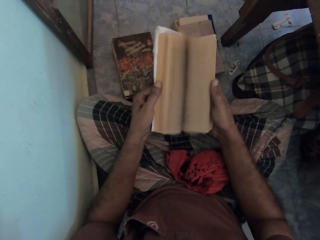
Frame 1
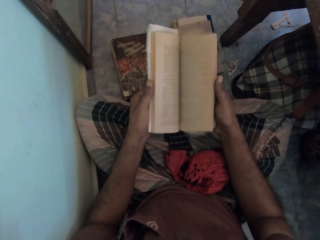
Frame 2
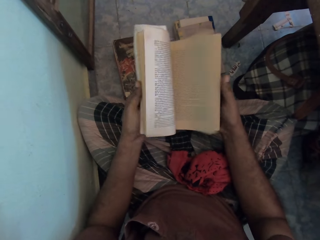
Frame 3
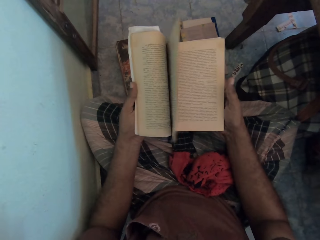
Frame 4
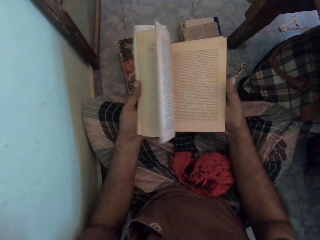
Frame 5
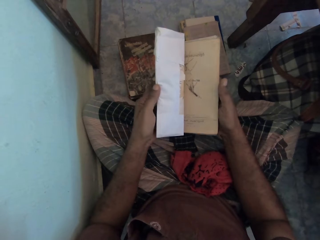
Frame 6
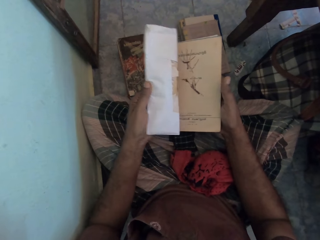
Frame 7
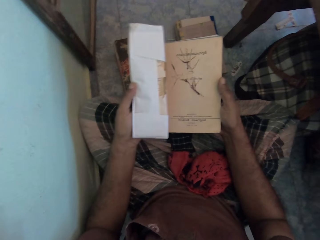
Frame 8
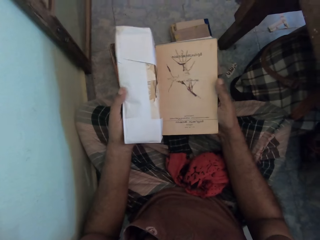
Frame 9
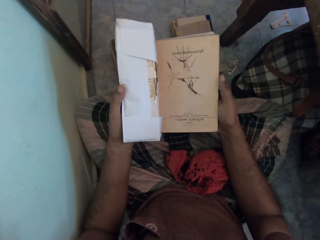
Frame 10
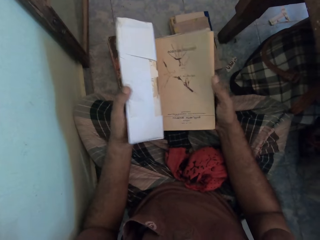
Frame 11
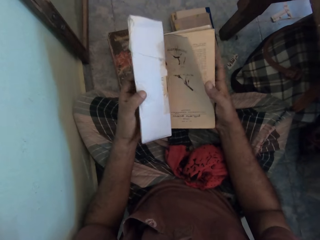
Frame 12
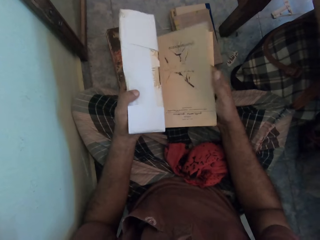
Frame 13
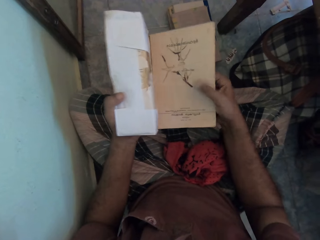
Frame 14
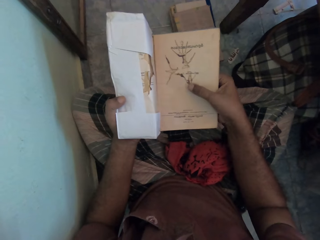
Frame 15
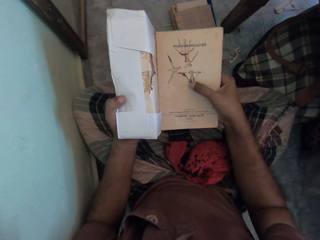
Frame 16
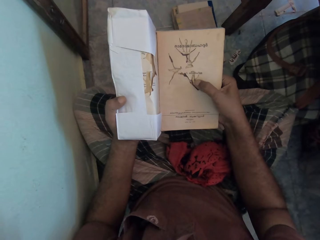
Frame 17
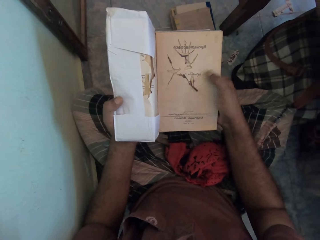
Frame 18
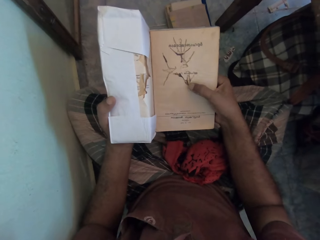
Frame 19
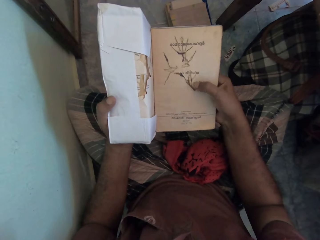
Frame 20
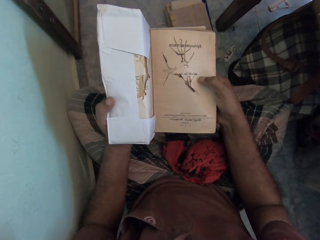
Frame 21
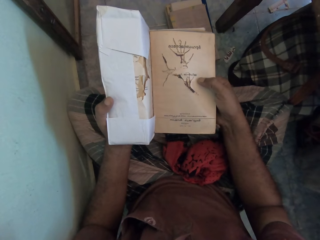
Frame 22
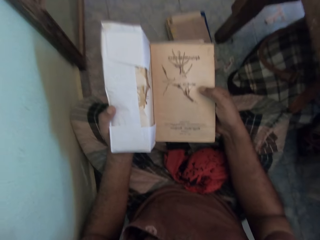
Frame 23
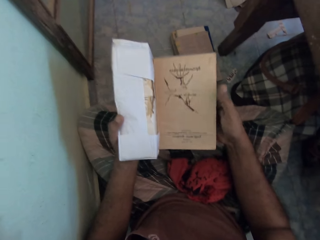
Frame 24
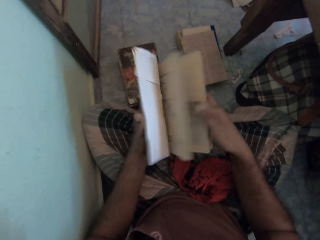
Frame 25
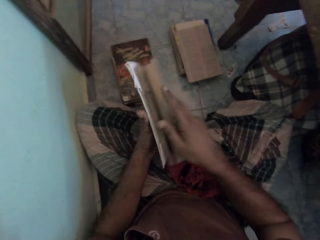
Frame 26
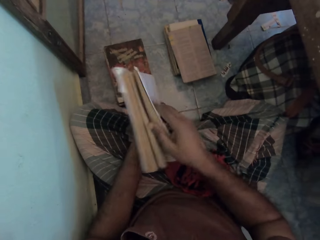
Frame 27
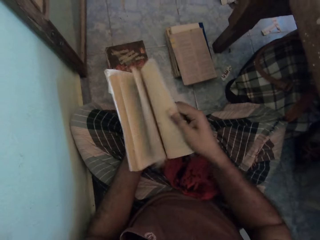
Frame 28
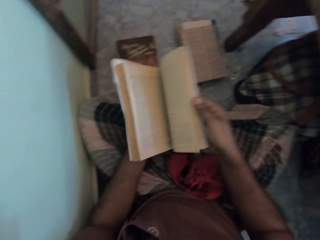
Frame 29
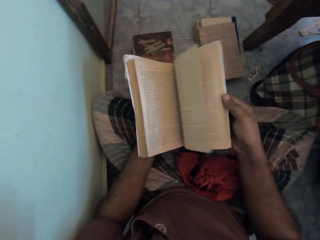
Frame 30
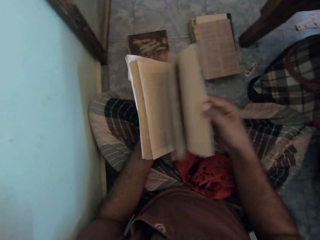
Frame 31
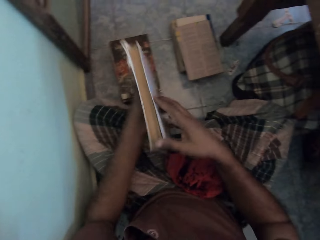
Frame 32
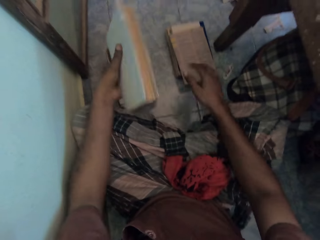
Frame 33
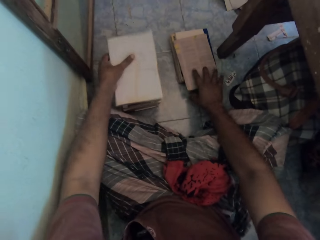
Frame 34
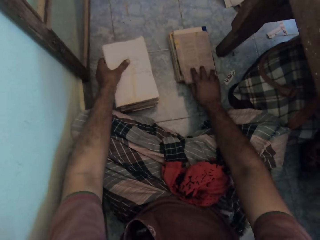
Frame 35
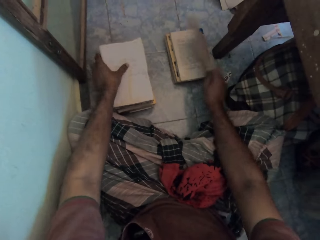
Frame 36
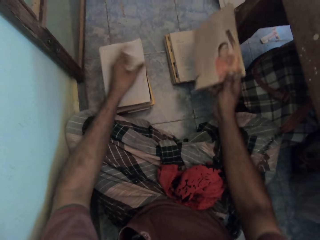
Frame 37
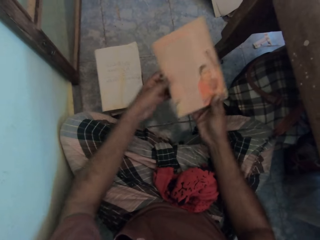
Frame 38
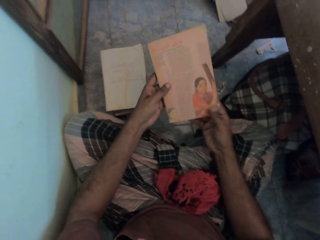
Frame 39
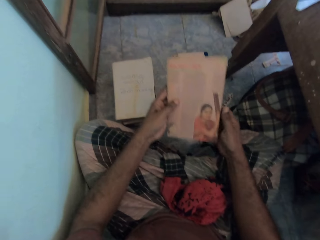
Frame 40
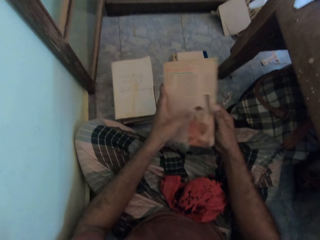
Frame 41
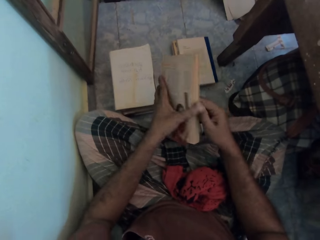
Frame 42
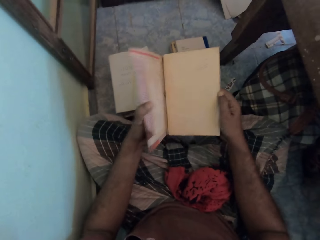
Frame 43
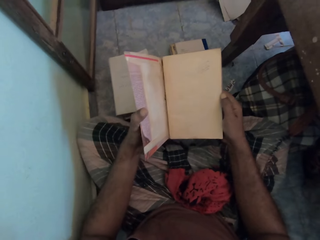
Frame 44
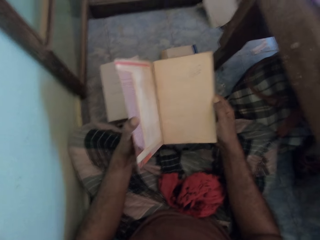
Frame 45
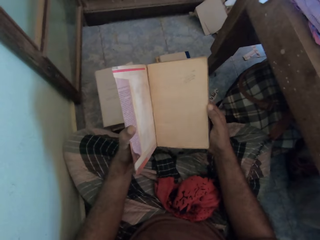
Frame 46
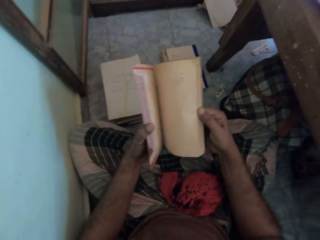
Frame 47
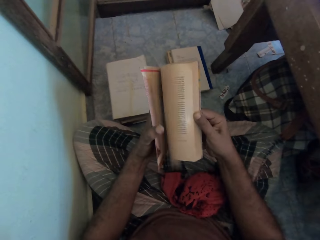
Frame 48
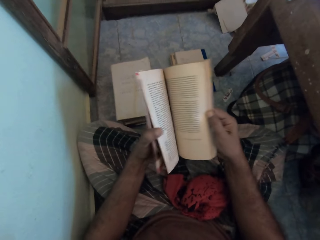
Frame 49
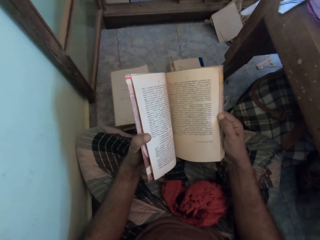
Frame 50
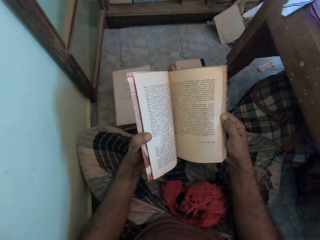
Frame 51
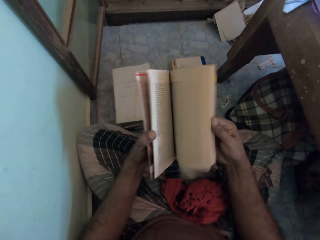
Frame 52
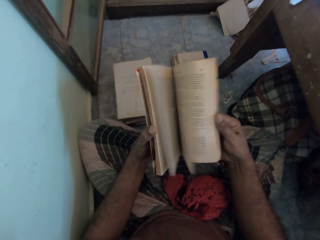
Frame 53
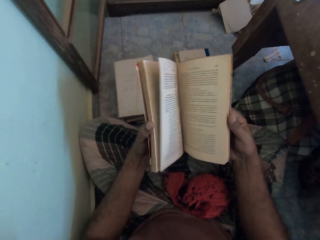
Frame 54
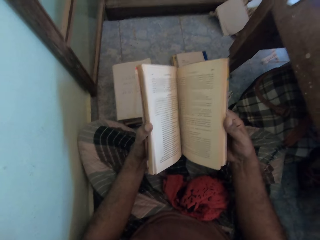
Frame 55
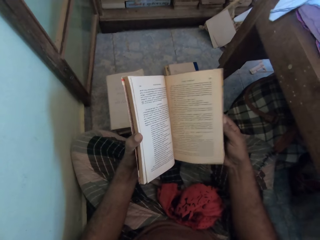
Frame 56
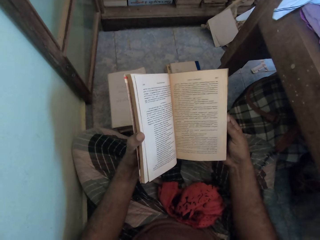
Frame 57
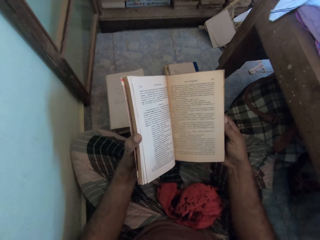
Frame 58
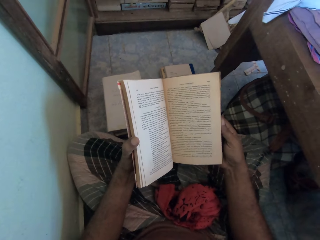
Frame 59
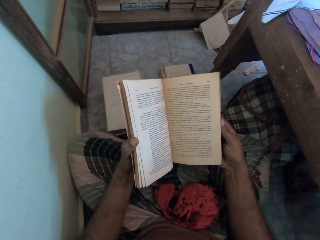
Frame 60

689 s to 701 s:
The camera wearer puts the book on the floor. They pick the book from the floor. They open the pages in the book. They open the cover of the book.

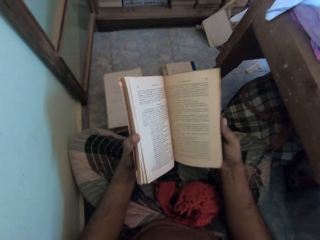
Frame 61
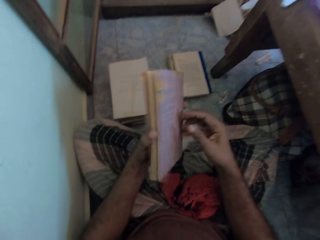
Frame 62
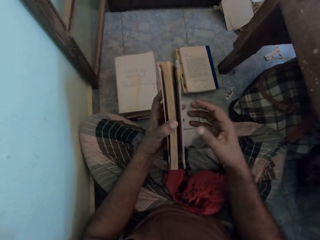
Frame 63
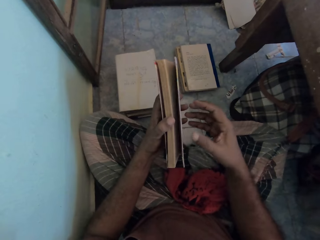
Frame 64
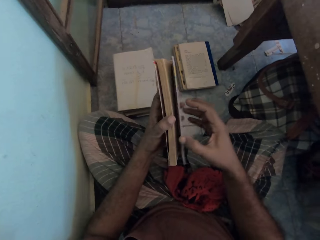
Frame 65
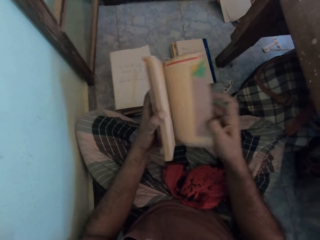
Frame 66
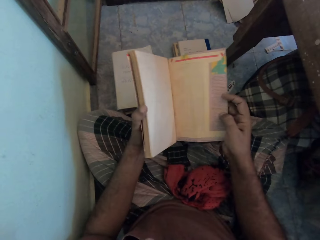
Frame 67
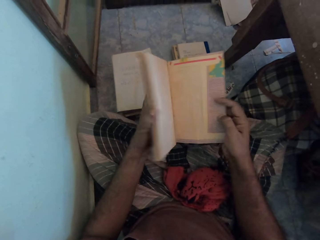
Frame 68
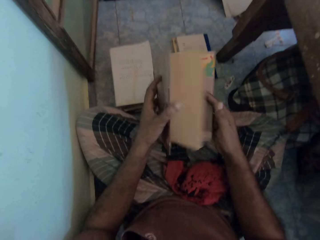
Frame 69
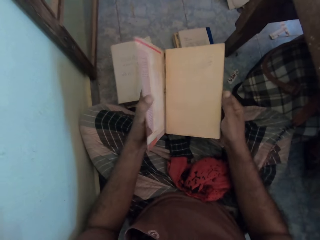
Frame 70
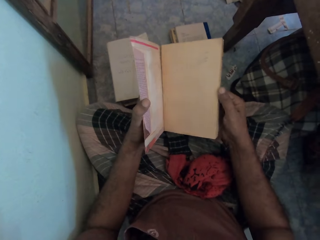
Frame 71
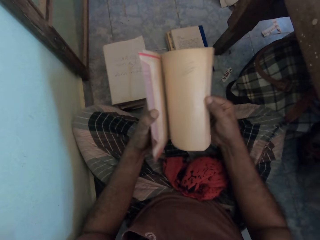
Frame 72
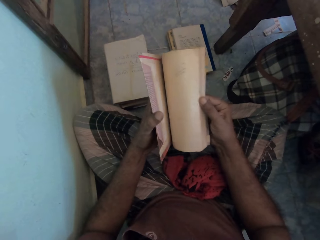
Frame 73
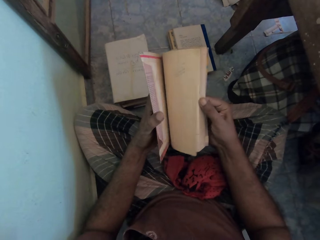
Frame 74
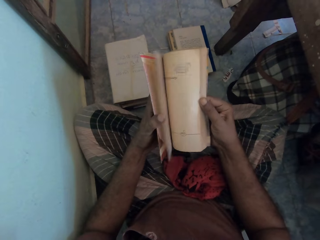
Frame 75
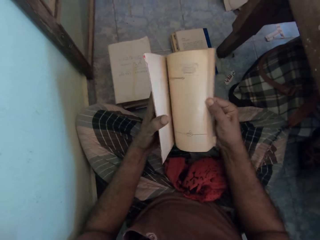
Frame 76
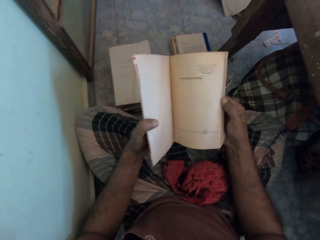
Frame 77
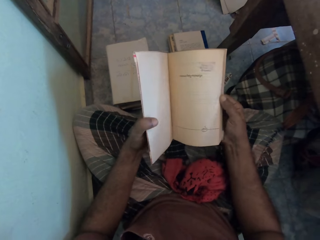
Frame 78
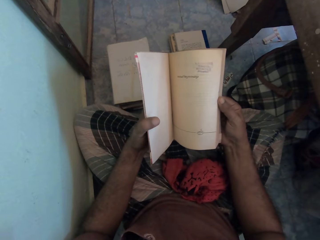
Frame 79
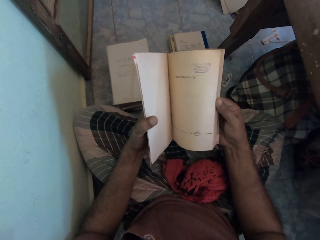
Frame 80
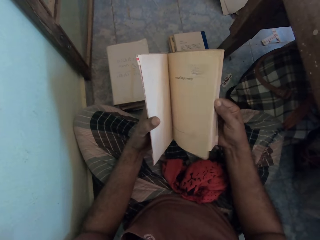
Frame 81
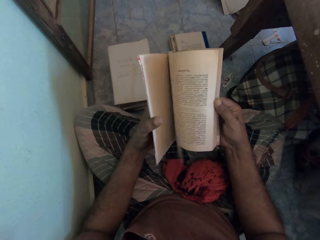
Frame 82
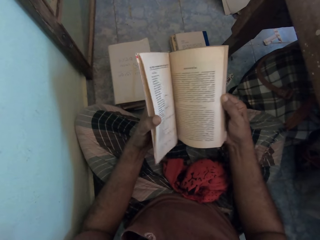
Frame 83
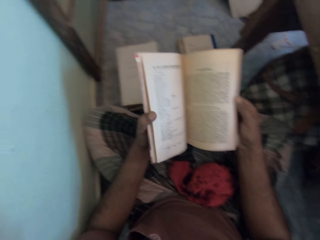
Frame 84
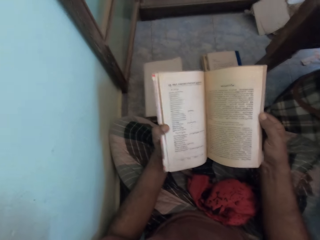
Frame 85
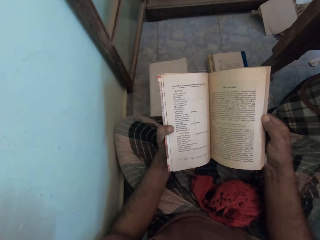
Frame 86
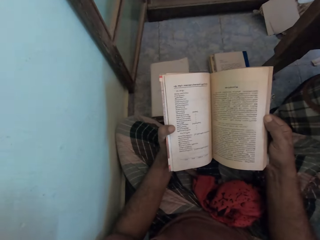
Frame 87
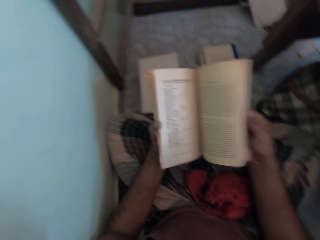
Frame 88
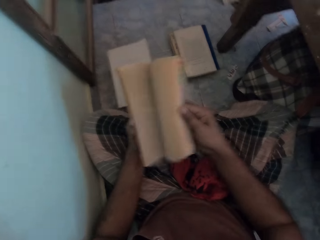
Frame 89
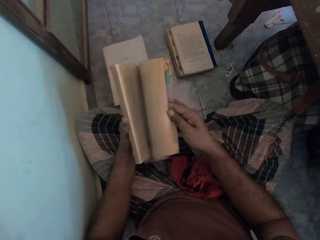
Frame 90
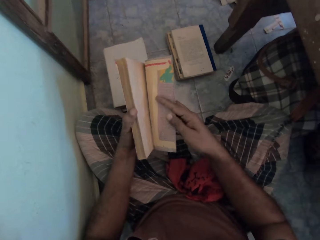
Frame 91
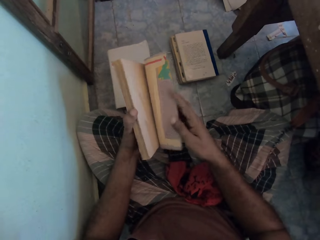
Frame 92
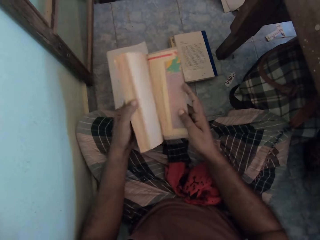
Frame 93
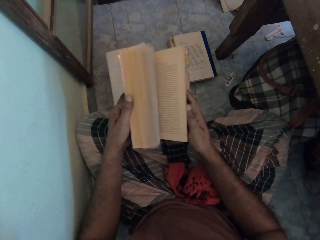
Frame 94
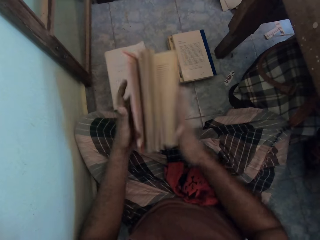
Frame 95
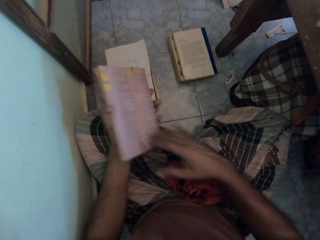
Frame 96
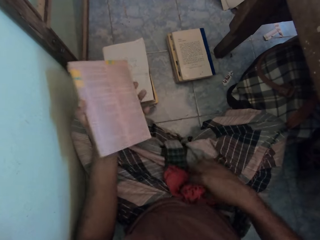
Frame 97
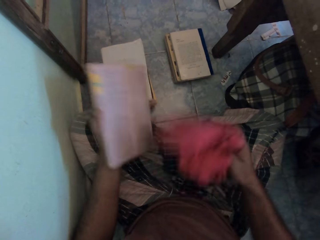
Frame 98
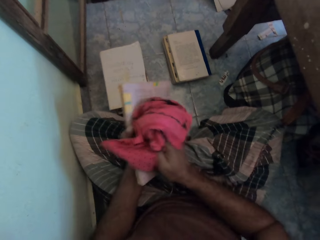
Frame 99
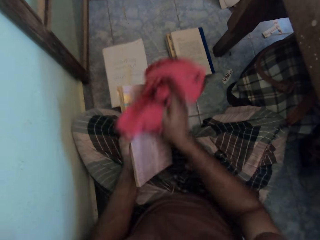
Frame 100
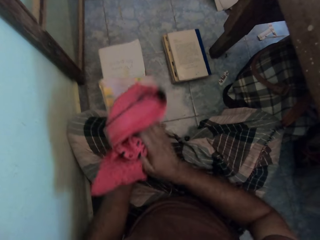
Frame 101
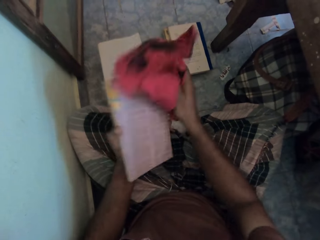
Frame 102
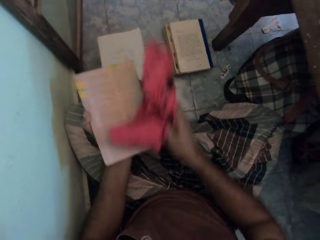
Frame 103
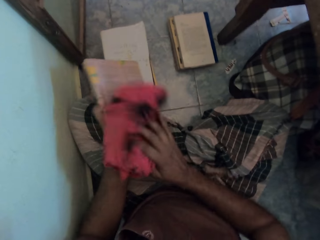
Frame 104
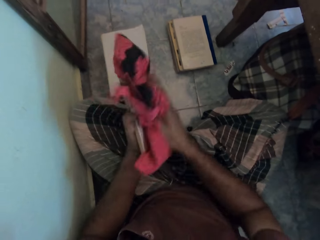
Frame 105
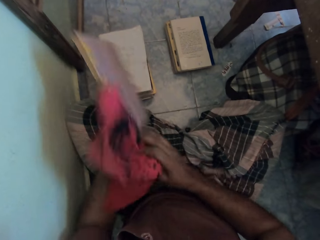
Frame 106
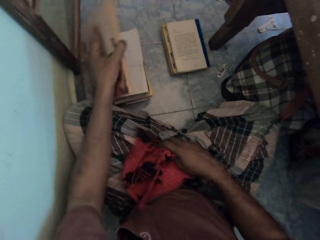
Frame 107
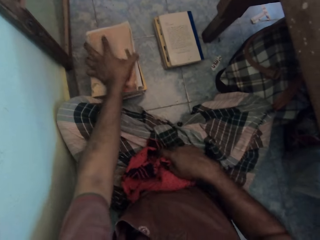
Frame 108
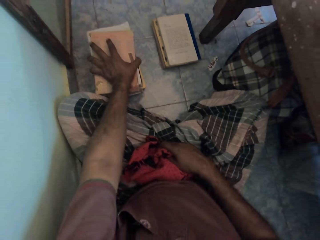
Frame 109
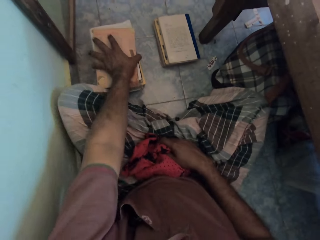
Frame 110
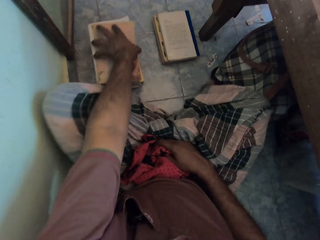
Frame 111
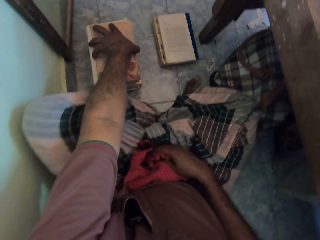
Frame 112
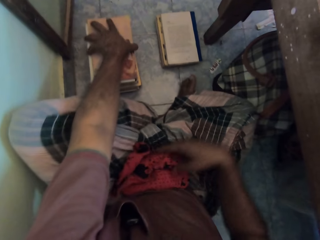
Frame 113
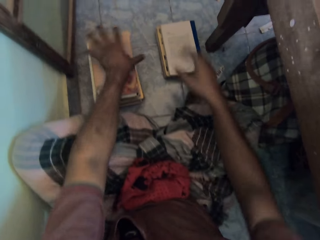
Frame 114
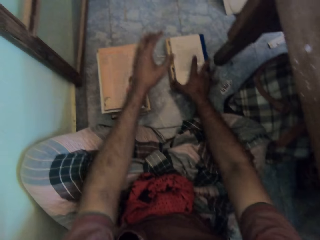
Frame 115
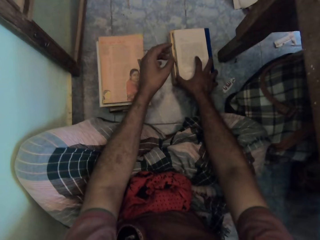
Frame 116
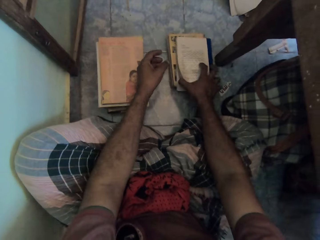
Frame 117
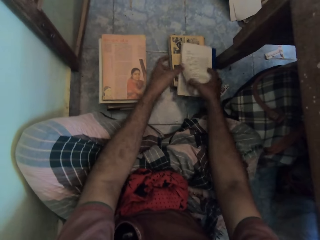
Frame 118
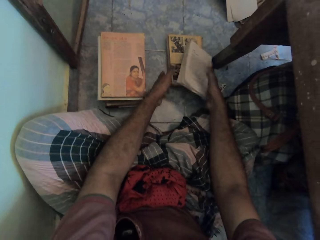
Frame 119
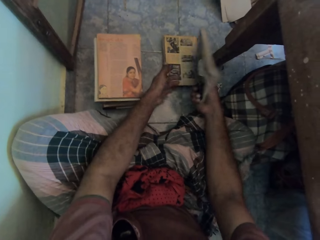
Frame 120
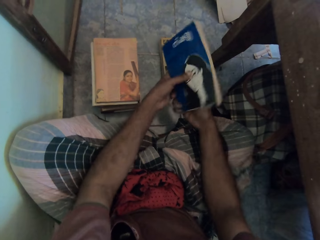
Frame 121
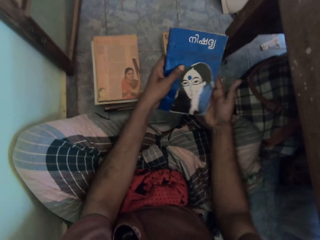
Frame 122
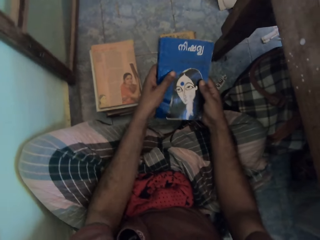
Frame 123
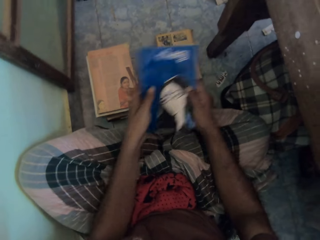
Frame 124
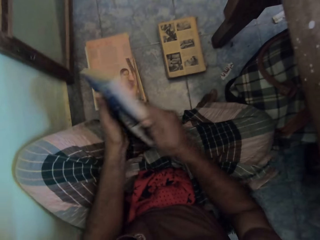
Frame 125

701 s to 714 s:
The camera wearer closes the book. He opens the book. He opens pages on the book. He closes the book. He picks a cloth. He wipes the book with the cloth. He puts the cloth on his lap. He puts the book on the floor. He puts the book on the floor again. He picks the book from the floor.
